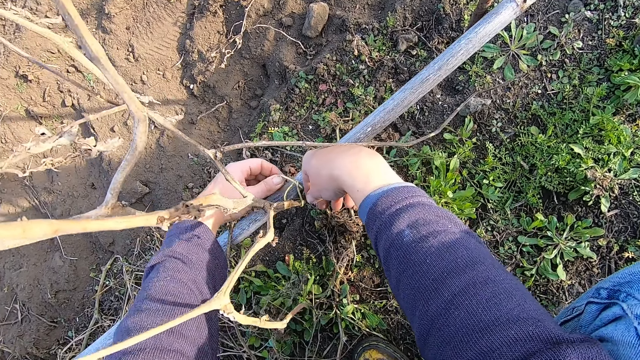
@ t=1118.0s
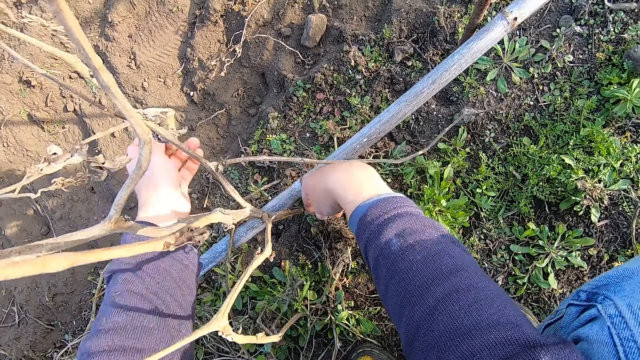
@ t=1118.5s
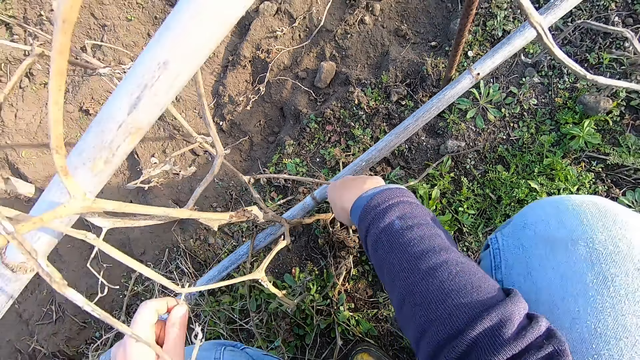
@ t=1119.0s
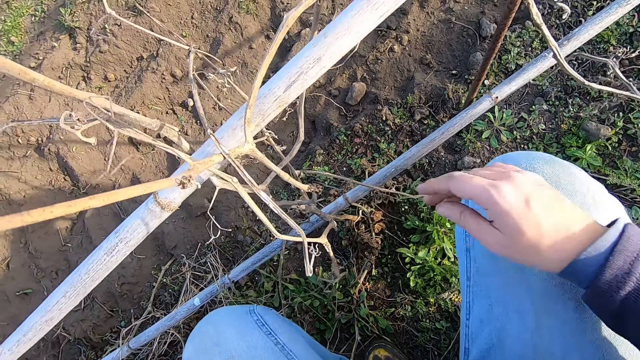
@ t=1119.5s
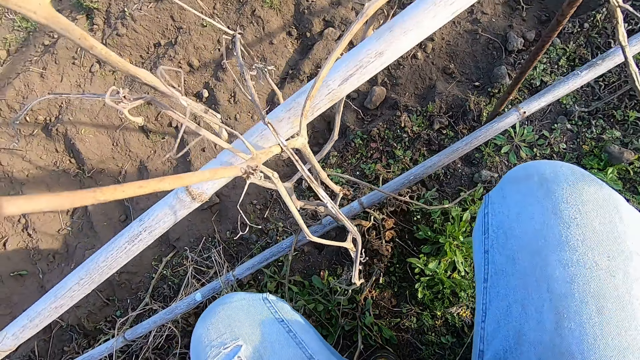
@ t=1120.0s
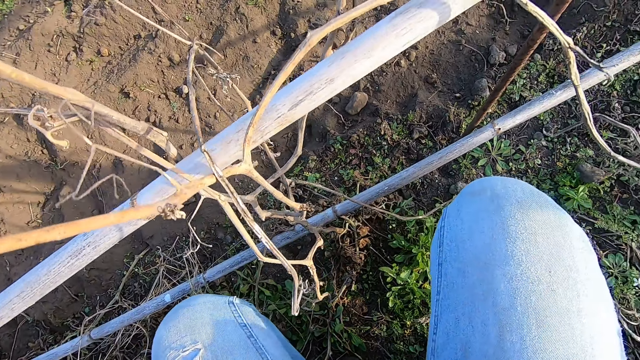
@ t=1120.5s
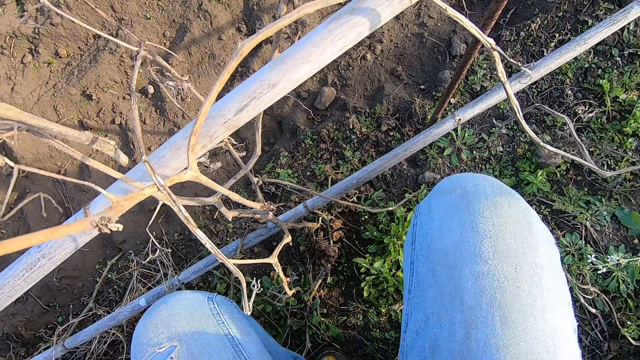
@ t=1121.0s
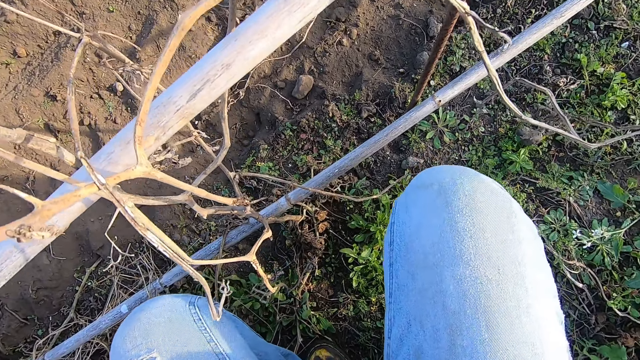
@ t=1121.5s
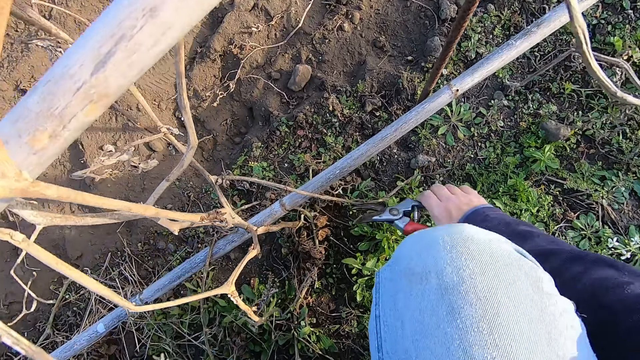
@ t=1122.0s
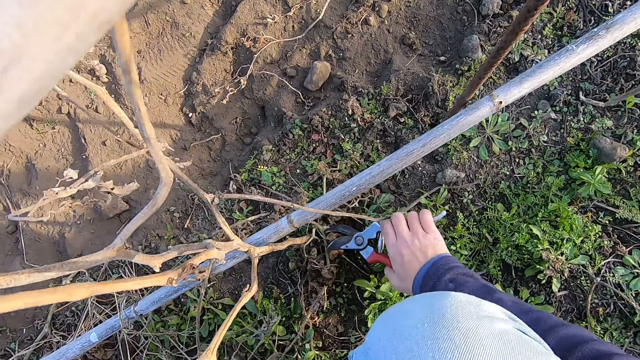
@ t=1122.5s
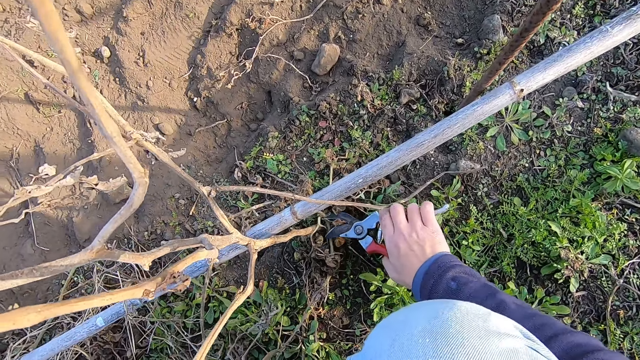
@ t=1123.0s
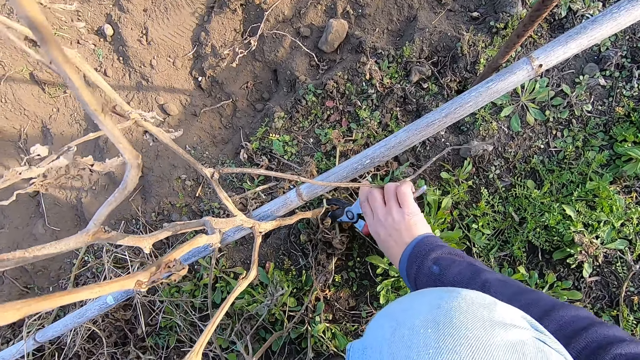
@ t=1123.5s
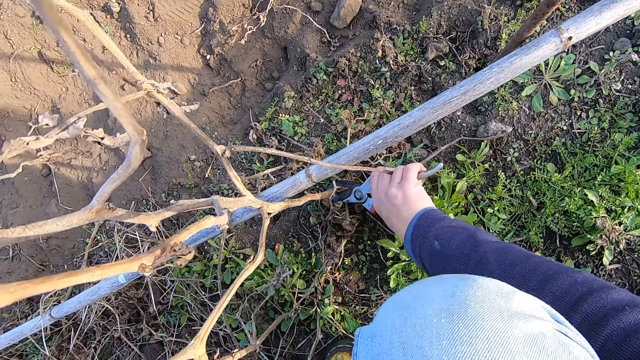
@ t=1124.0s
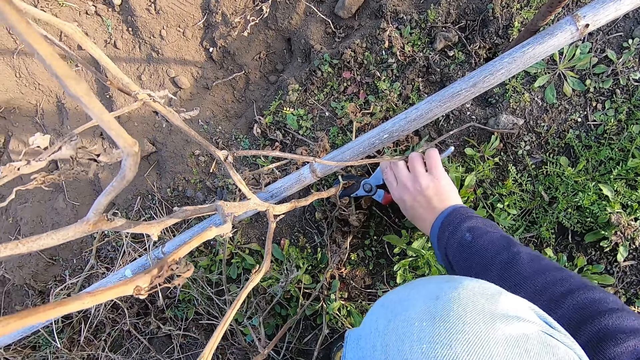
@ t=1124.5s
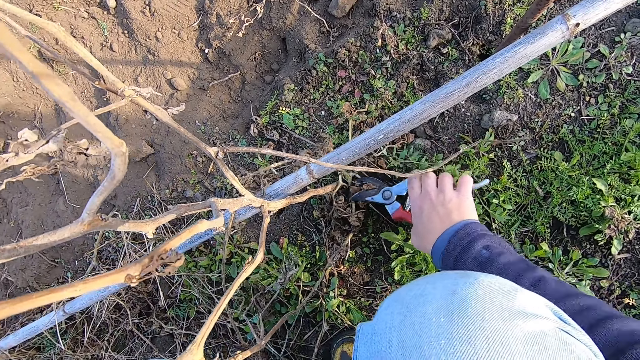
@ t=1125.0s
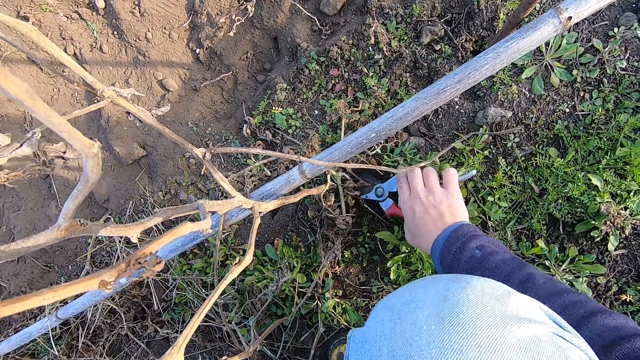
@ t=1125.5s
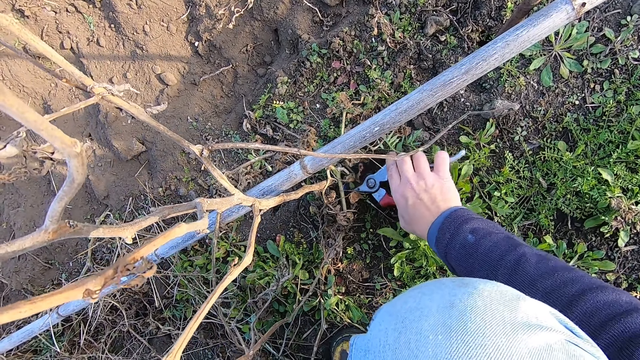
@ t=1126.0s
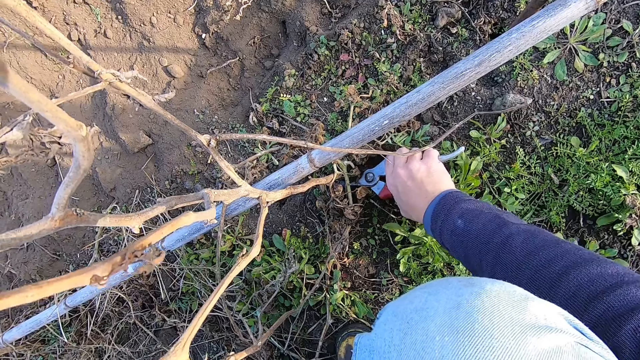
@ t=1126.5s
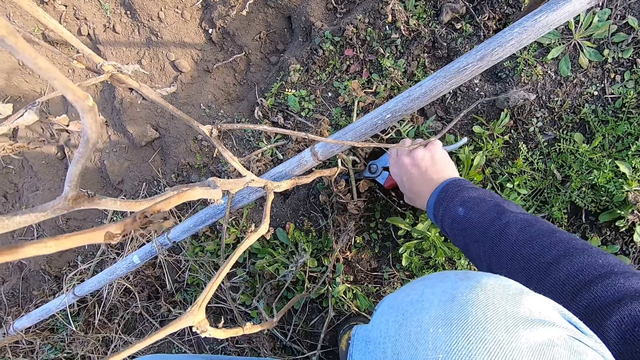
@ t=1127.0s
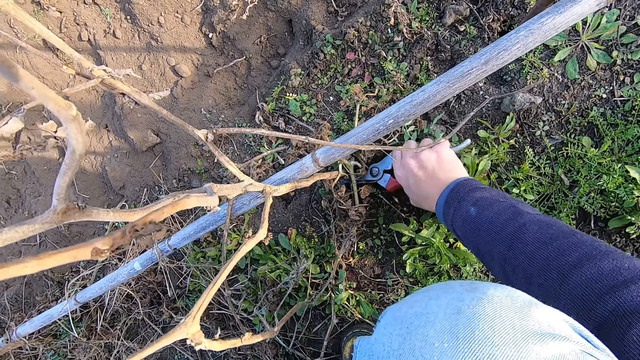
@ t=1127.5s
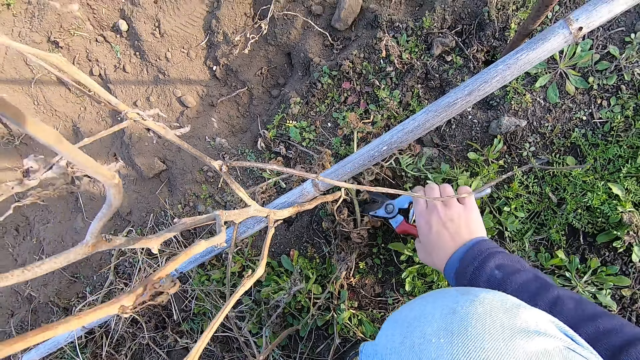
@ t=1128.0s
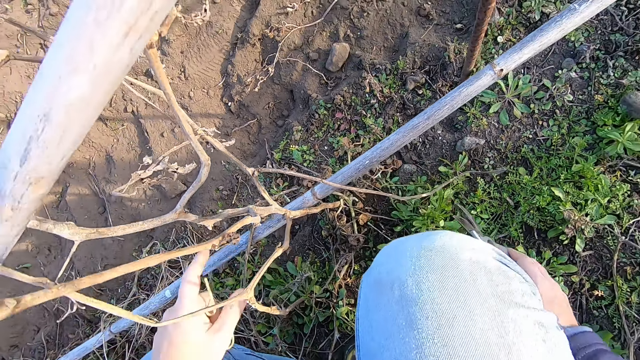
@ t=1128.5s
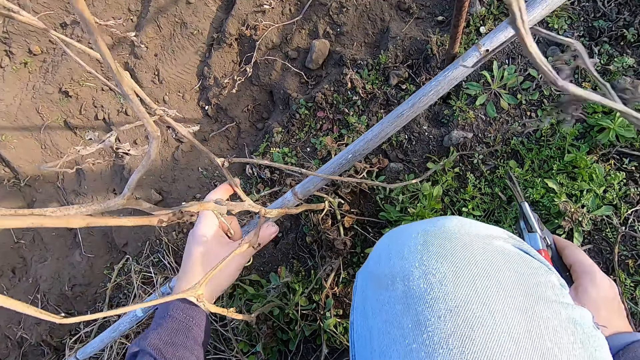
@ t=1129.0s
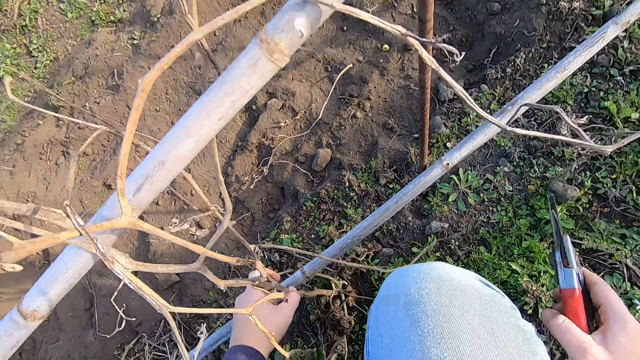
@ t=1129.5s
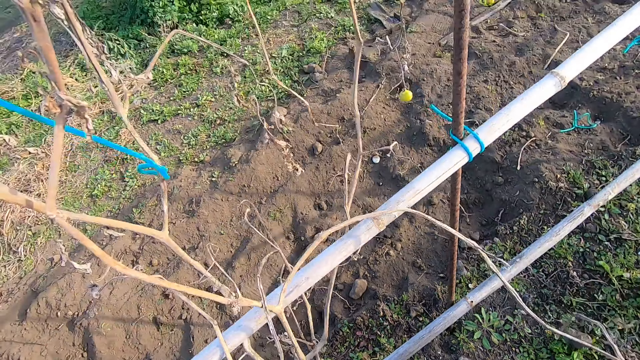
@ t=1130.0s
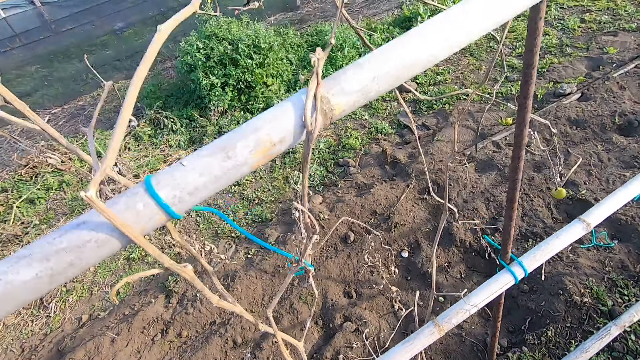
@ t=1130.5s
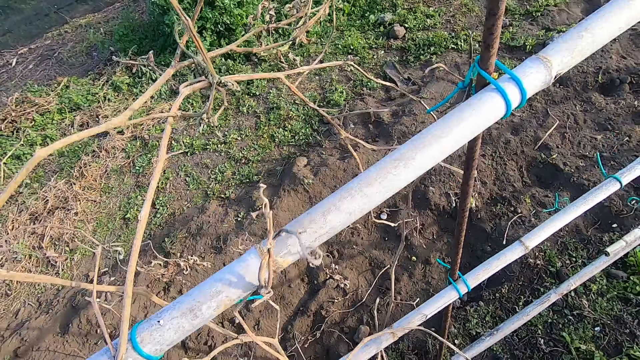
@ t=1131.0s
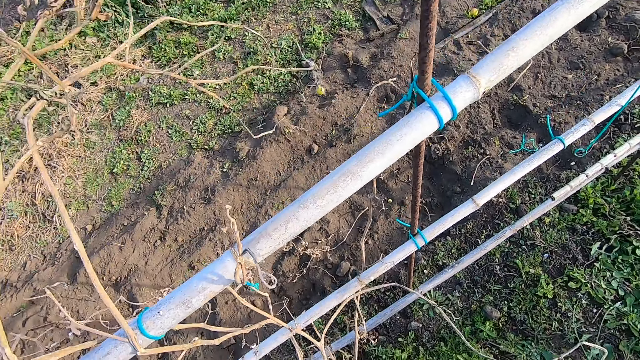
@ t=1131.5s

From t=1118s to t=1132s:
The camera wearer puts the rope into the pocket with the left hand. They stare at the ground. They take out a cutter with the right hand. They cut the plant with a clipper. They cut the bottom of the shrub with the cutter in the right hand. They hold the shrub with the left hand and pull the shrub.

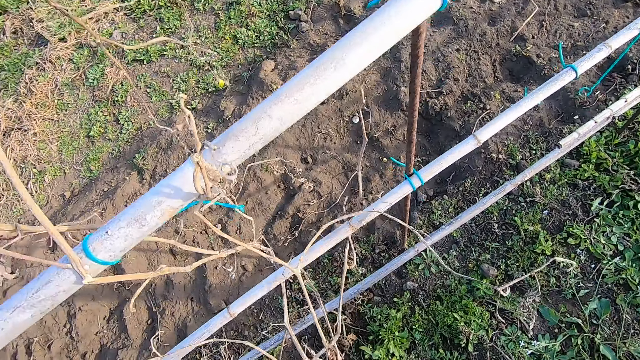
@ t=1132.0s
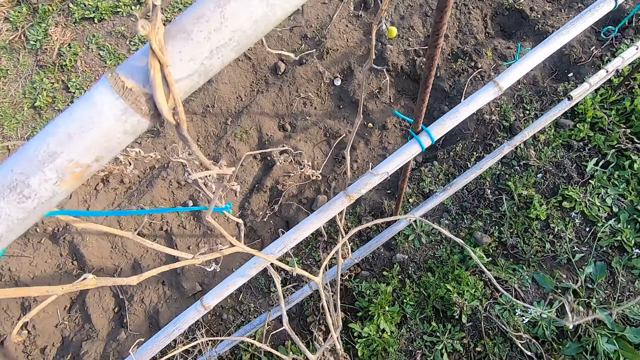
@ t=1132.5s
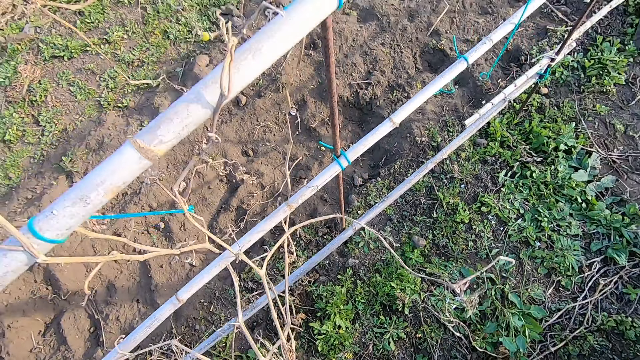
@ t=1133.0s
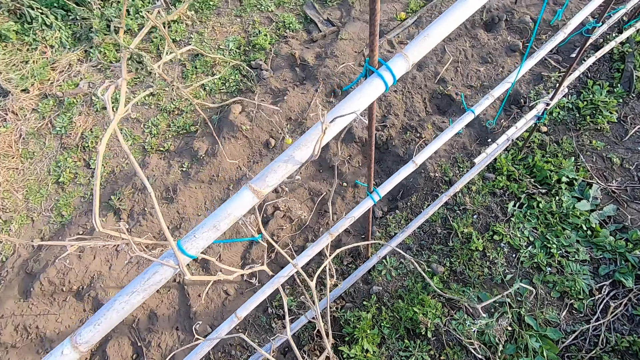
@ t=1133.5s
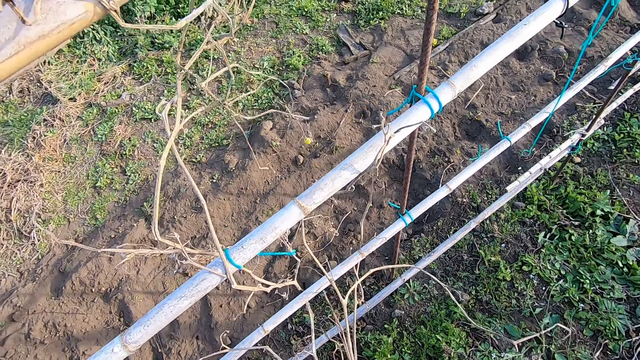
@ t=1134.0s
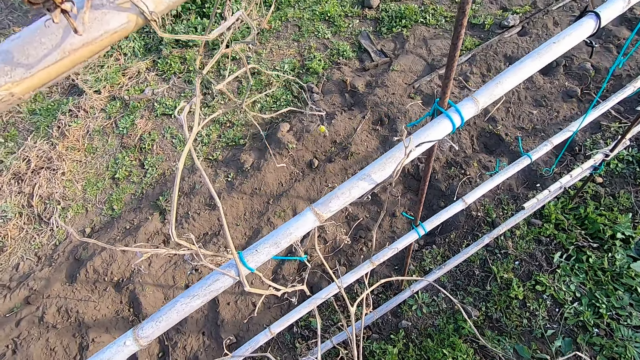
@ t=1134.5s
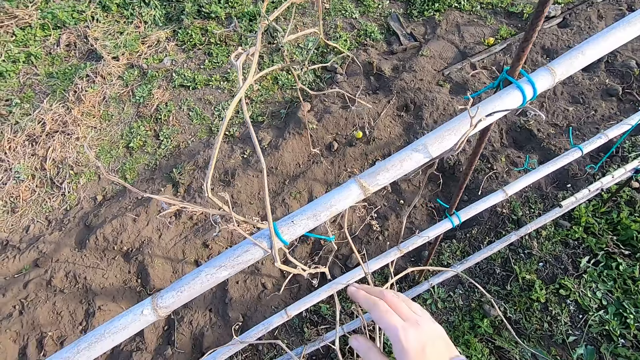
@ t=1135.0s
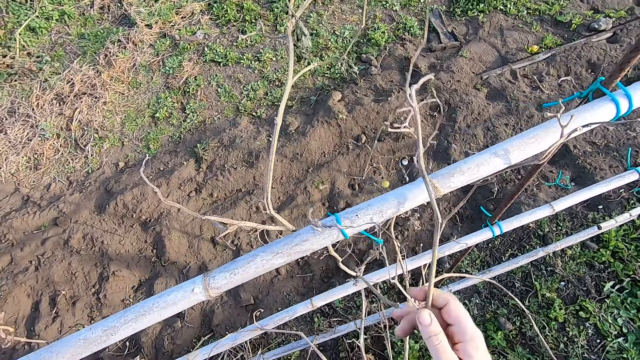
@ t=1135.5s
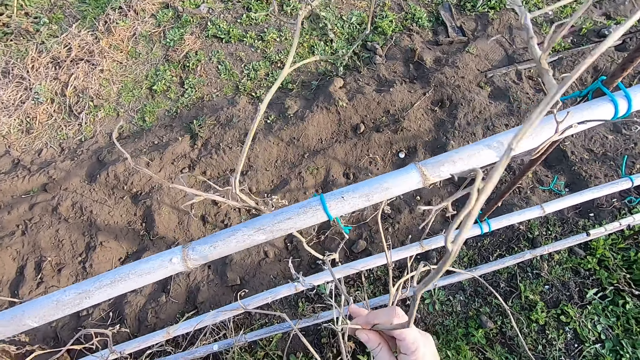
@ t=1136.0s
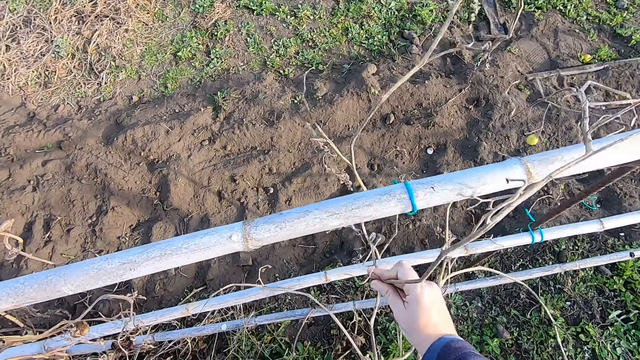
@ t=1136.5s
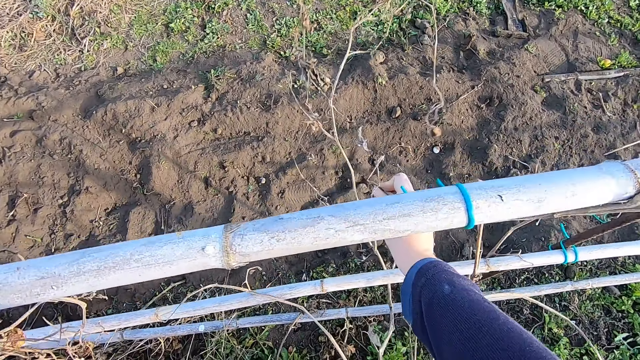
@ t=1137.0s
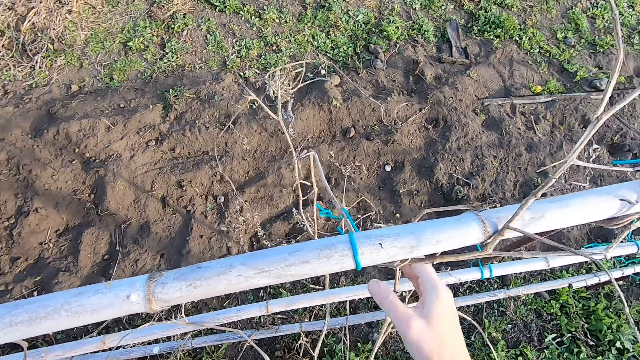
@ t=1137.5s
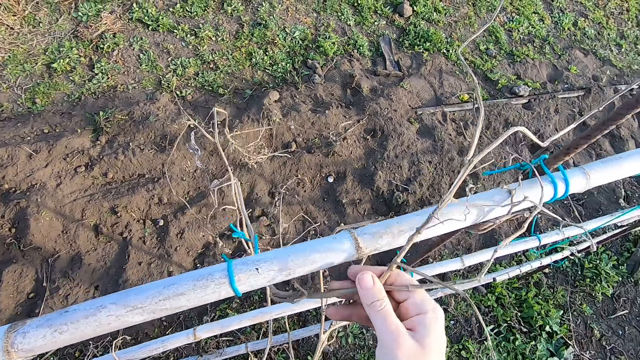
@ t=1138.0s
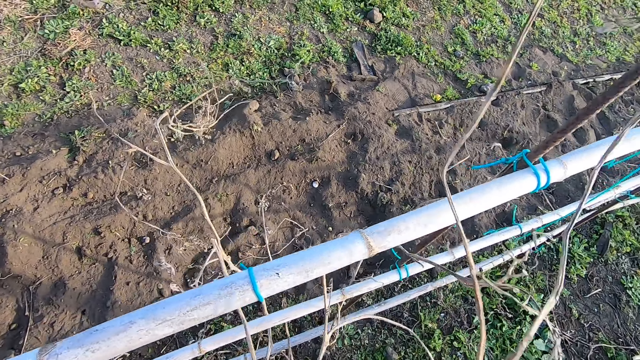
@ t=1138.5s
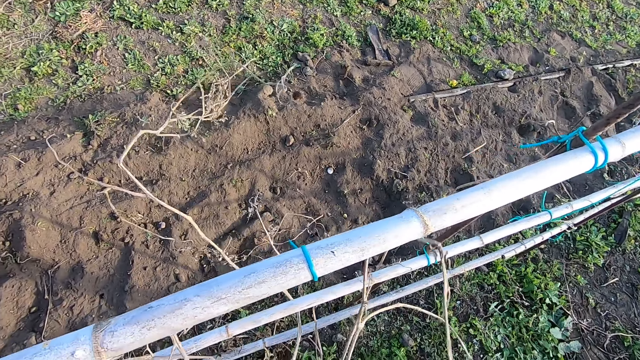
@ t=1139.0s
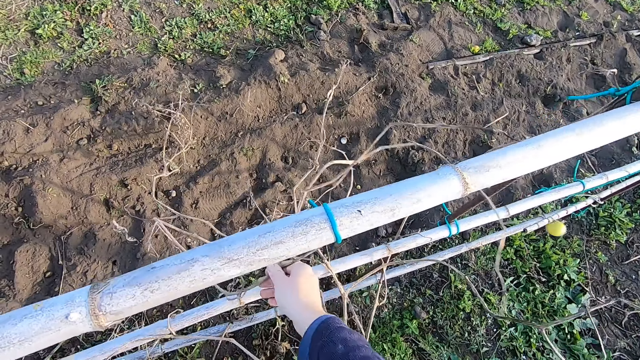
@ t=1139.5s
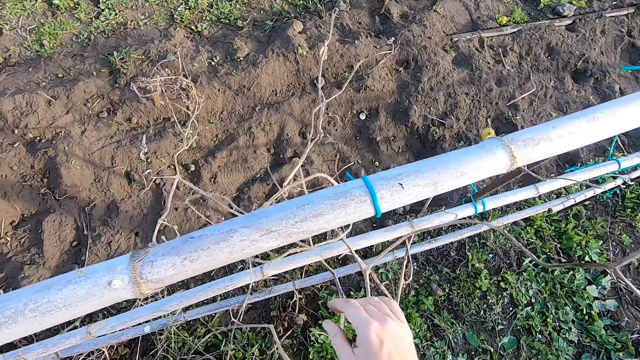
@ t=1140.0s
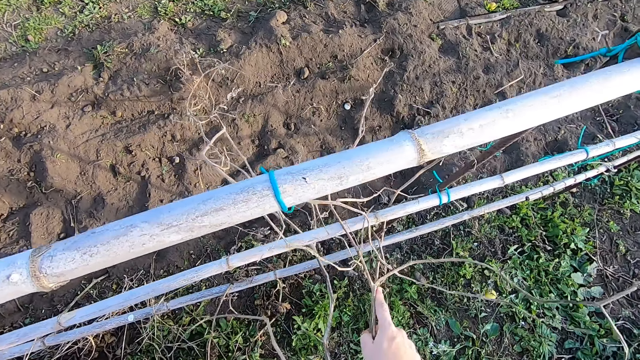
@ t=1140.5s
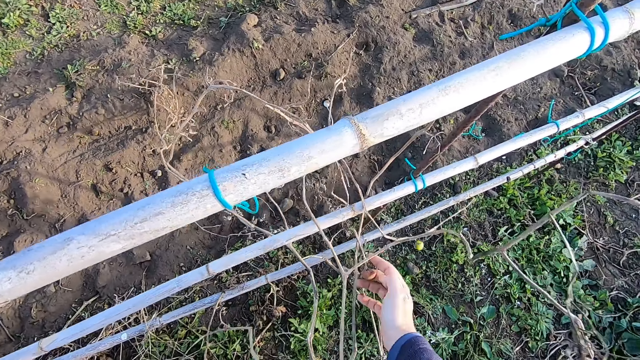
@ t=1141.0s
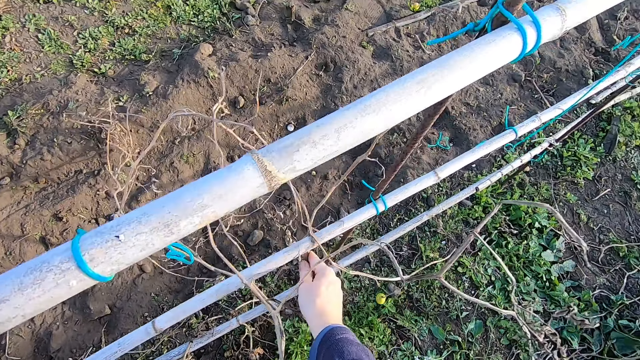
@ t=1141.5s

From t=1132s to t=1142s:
The camera wearer removes the shrub on the wood fence with the right hand. They hold the plant. They pull the plant. They hold the plant.
